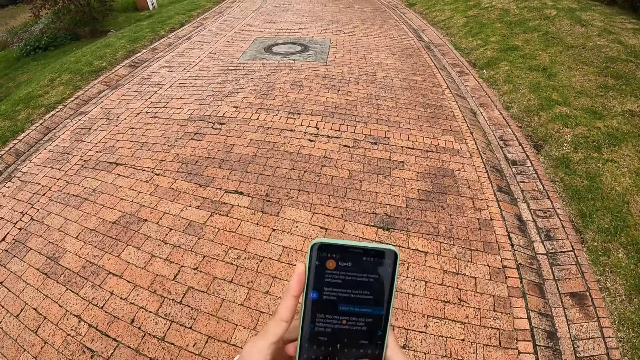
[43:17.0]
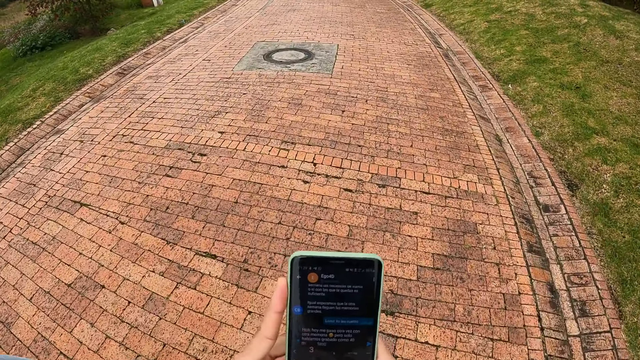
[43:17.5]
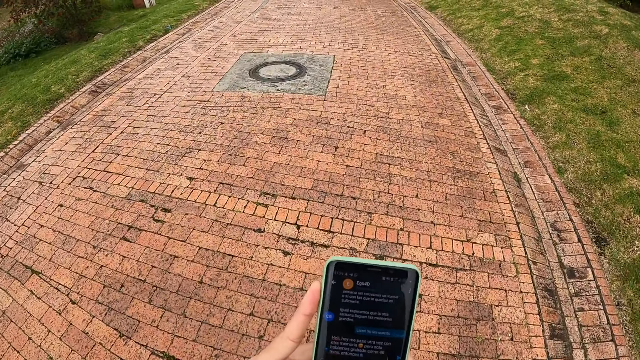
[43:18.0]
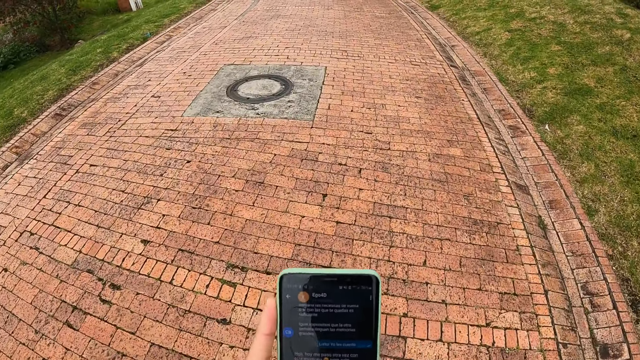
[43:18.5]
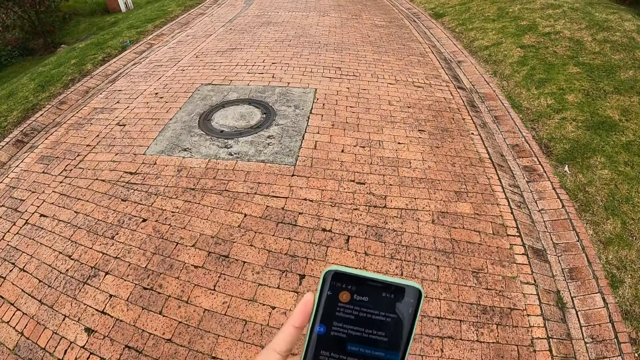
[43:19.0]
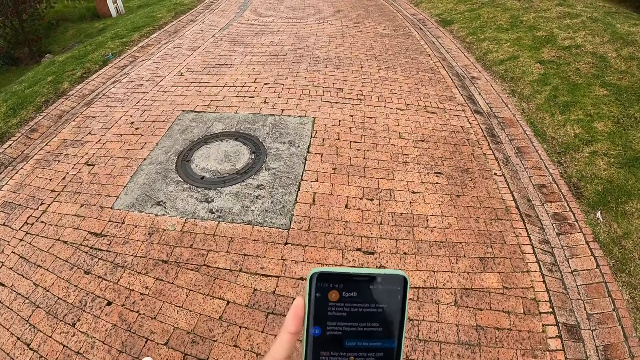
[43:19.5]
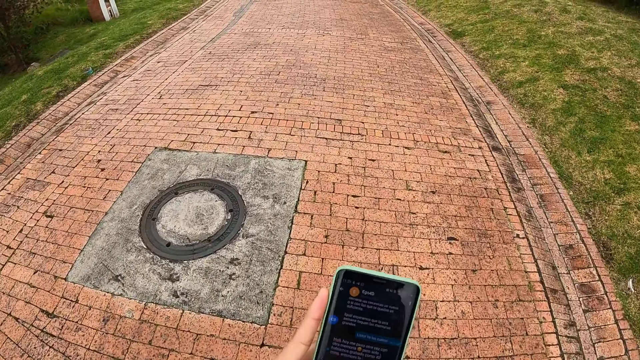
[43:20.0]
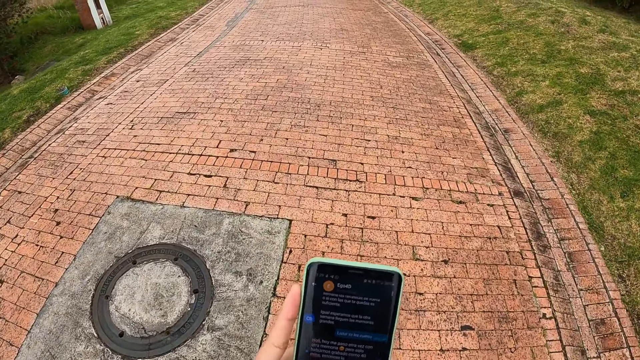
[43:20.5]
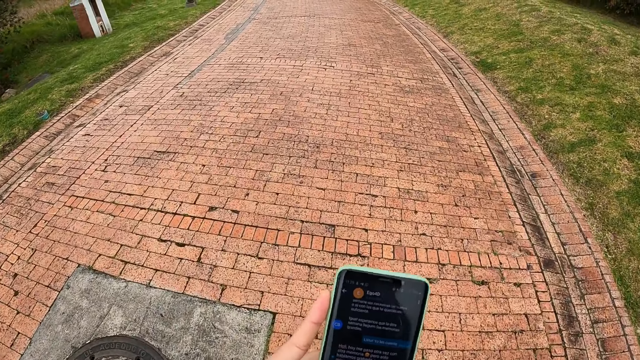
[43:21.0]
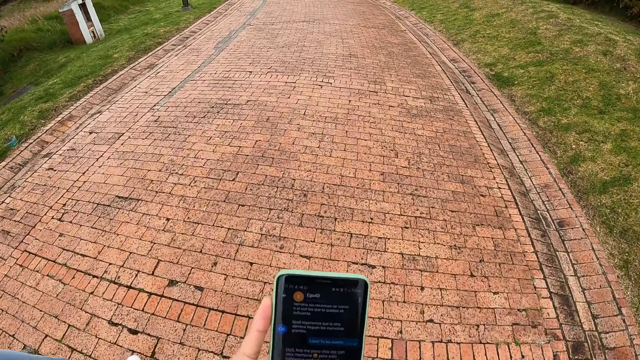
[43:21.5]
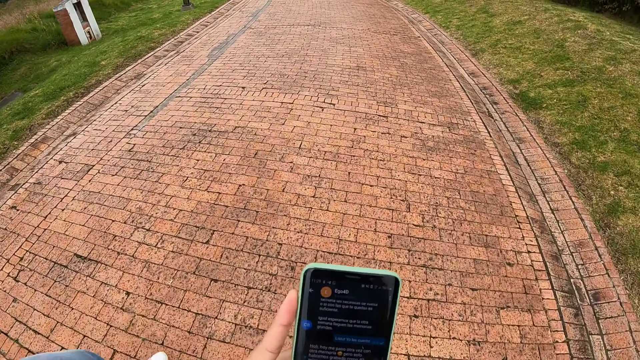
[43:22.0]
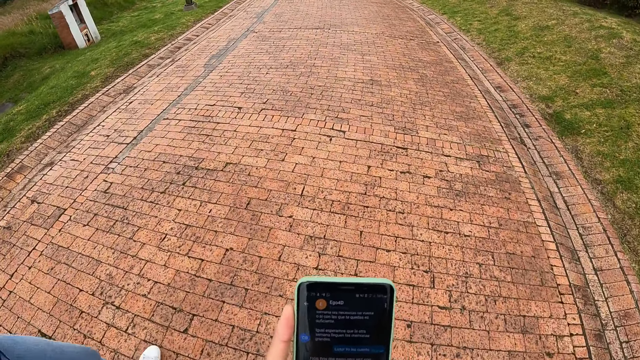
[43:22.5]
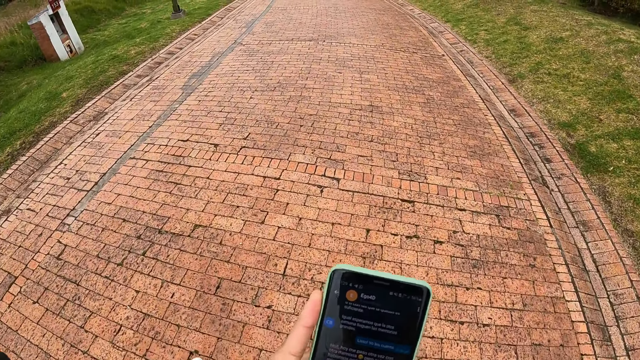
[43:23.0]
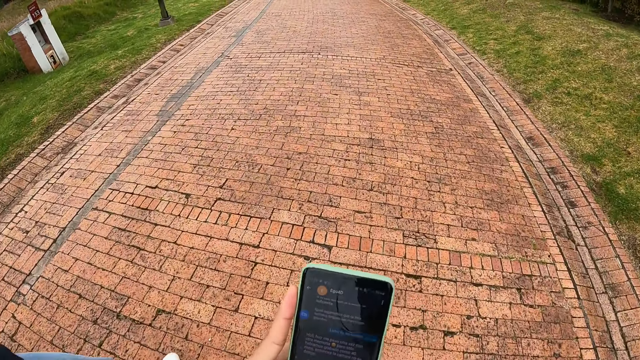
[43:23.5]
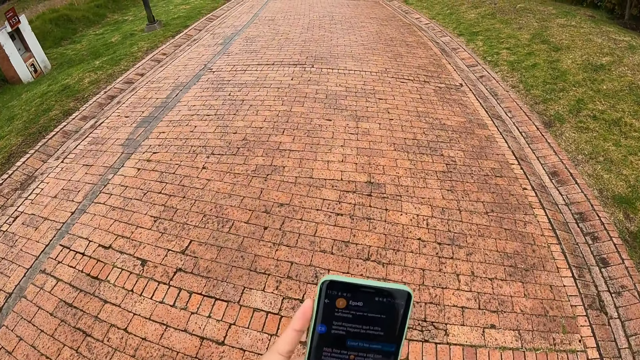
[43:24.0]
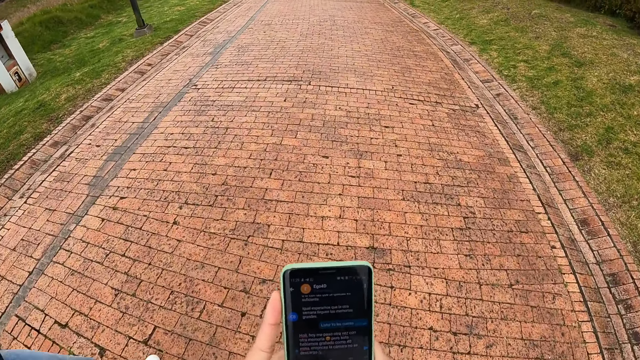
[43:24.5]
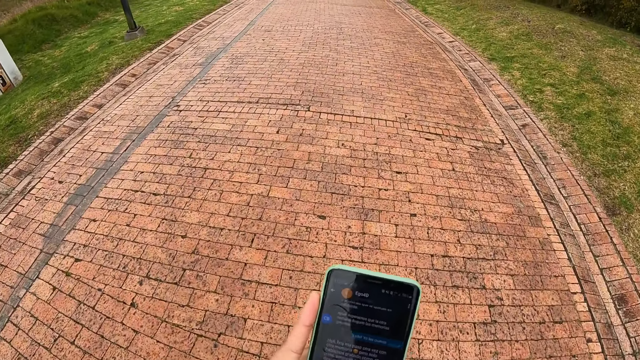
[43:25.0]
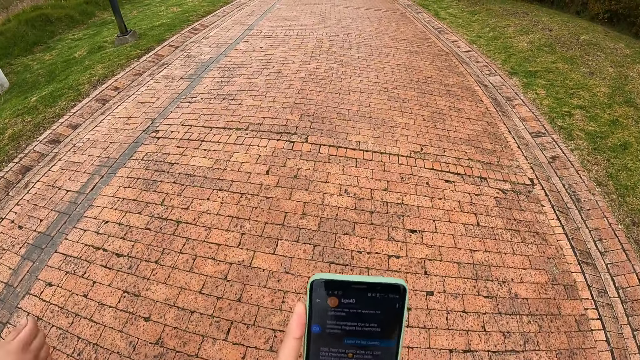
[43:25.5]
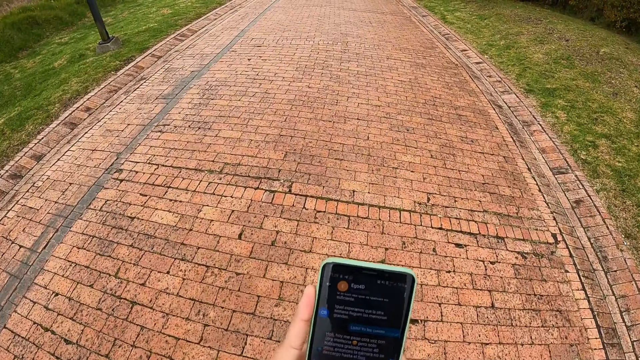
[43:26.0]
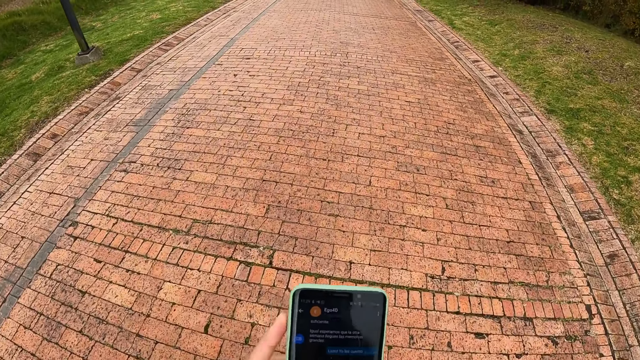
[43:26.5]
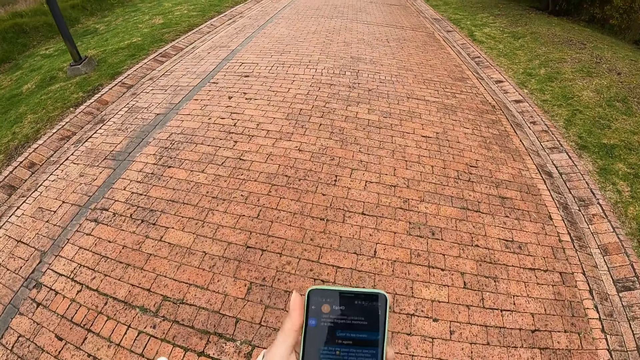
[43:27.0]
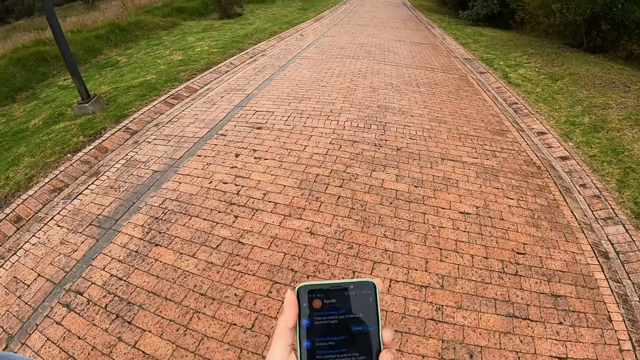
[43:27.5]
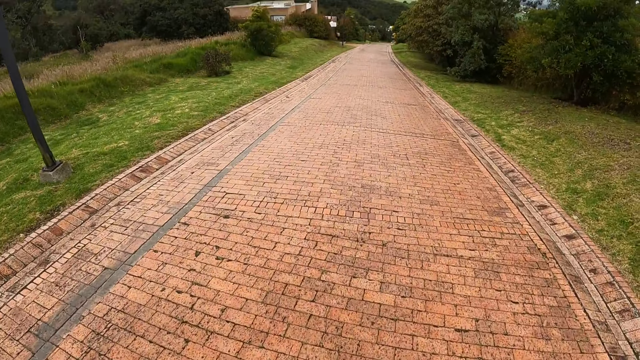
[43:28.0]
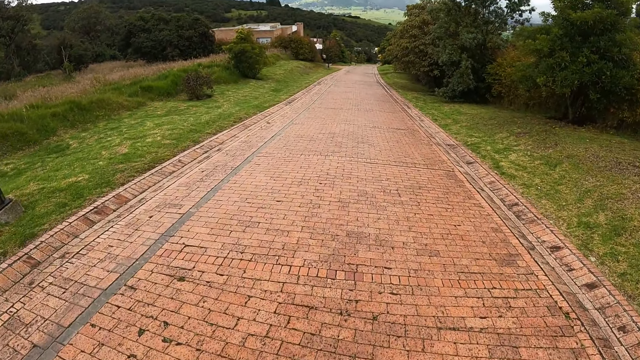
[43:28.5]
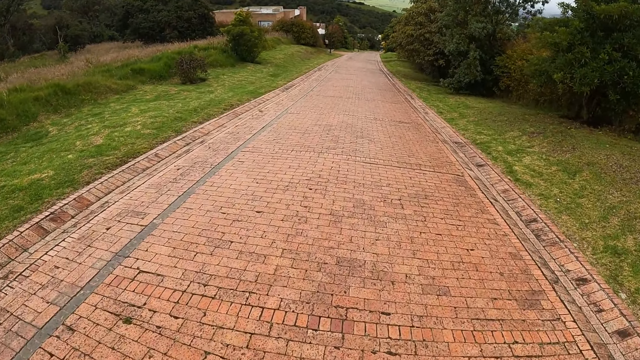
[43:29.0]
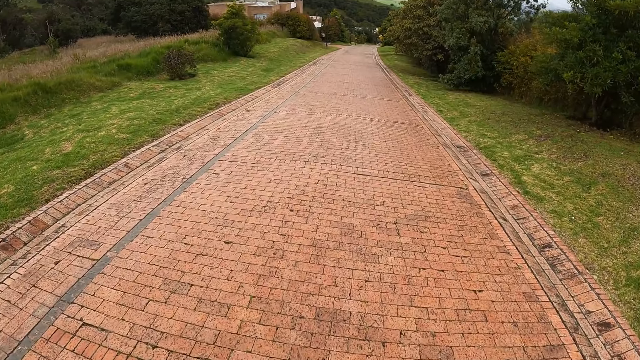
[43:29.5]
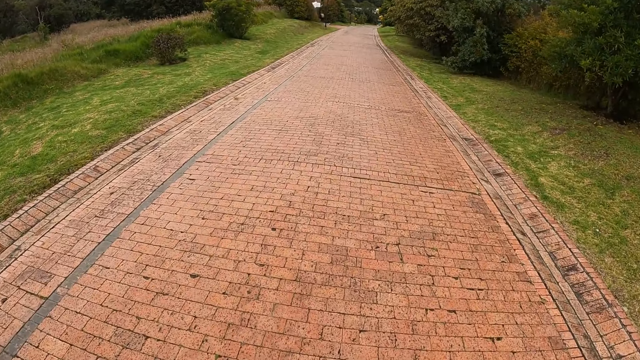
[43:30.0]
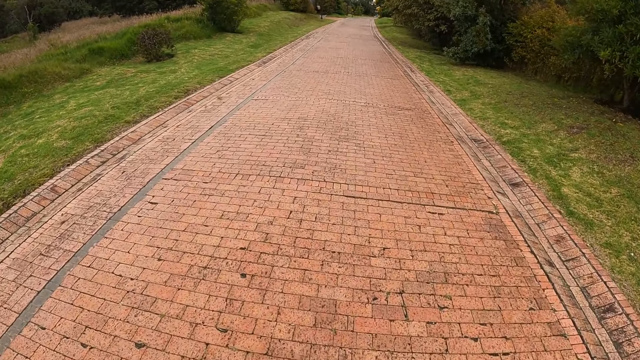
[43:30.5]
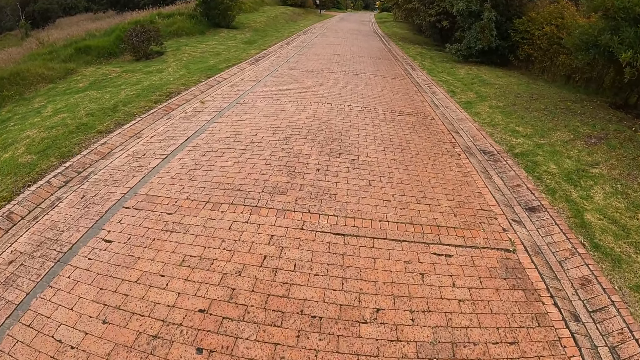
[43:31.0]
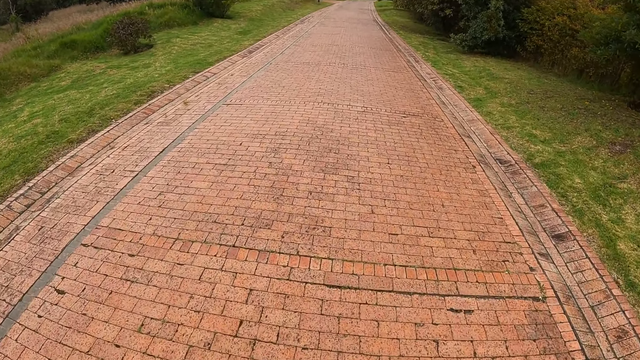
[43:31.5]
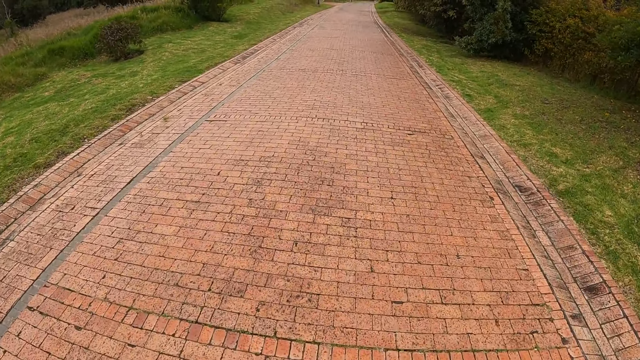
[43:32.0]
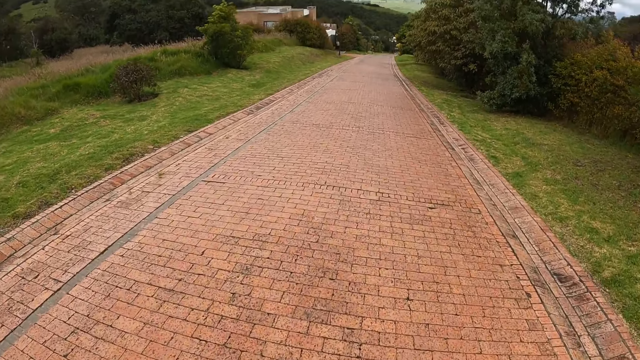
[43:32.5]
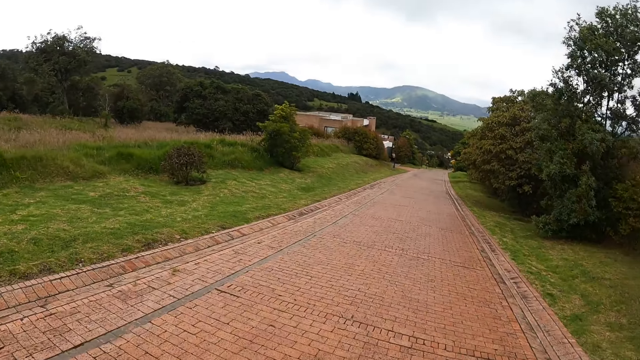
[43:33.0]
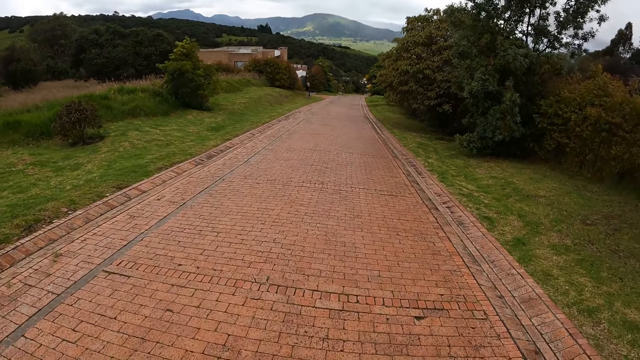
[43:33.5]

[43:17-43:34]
The camera wearer and a person walk along the road.

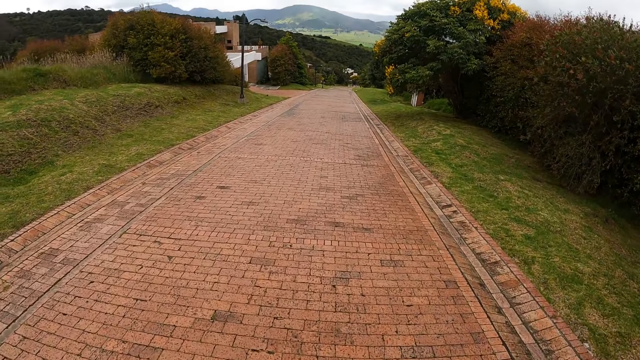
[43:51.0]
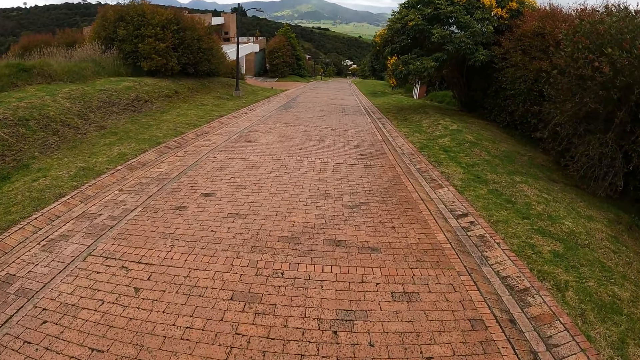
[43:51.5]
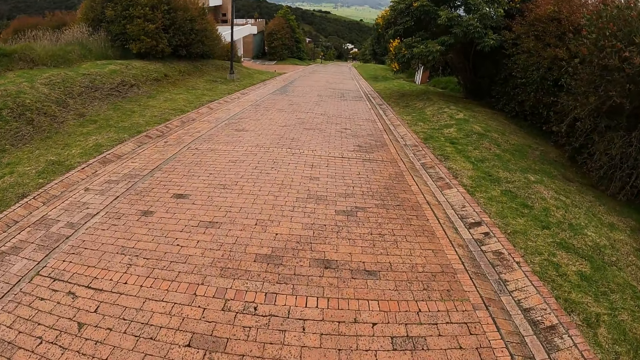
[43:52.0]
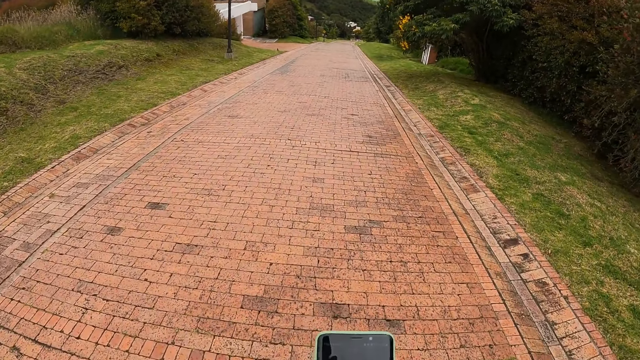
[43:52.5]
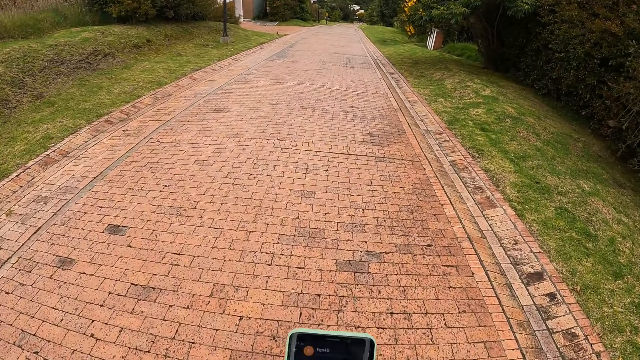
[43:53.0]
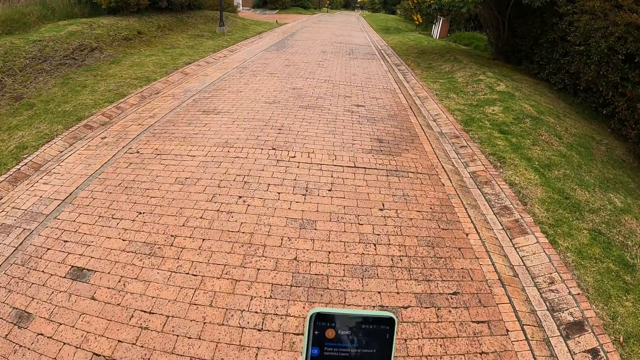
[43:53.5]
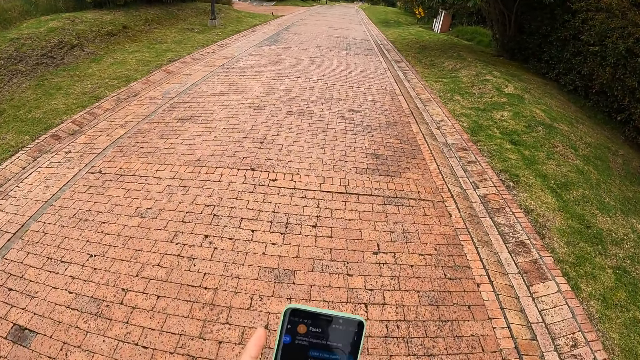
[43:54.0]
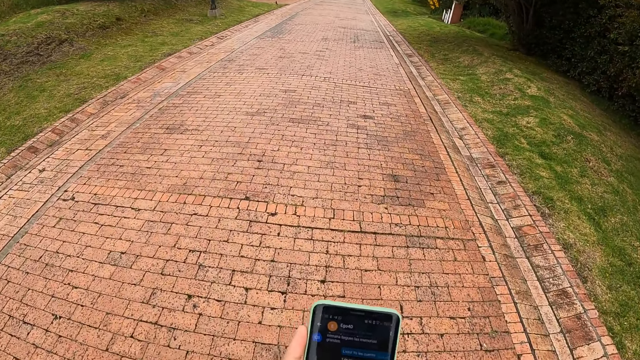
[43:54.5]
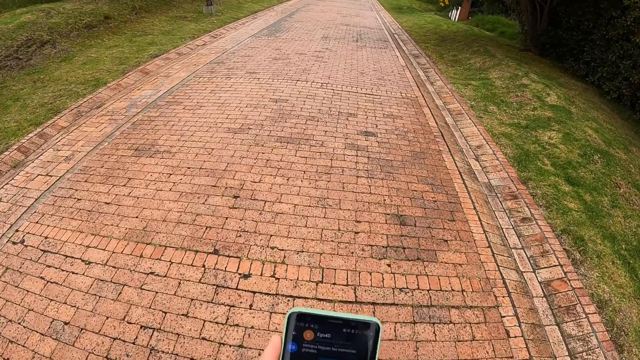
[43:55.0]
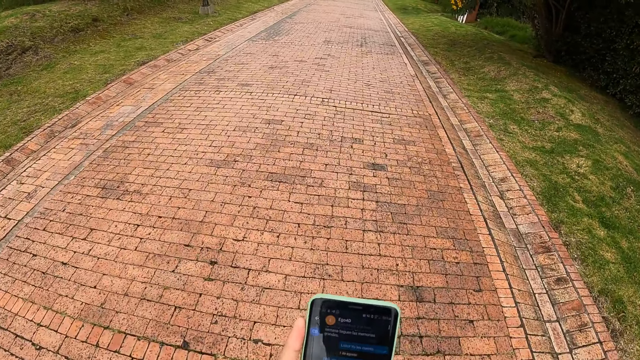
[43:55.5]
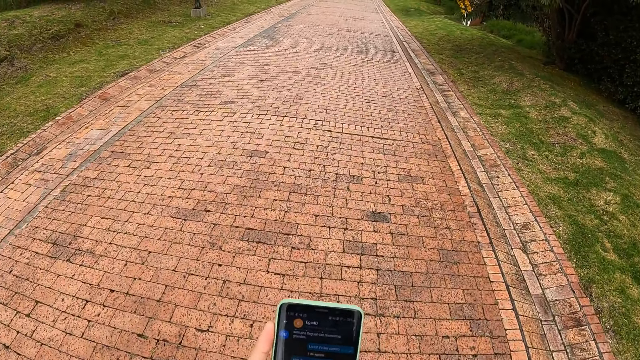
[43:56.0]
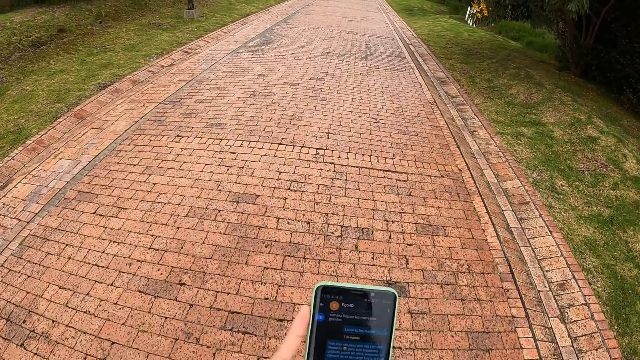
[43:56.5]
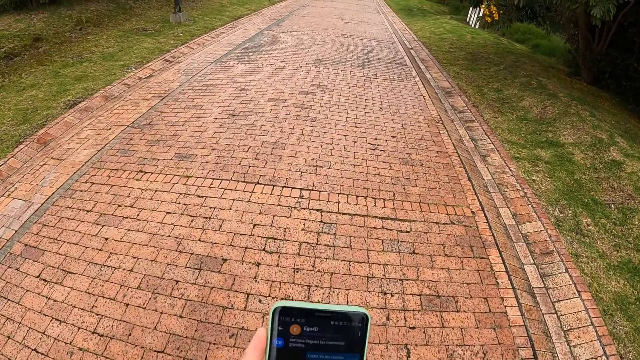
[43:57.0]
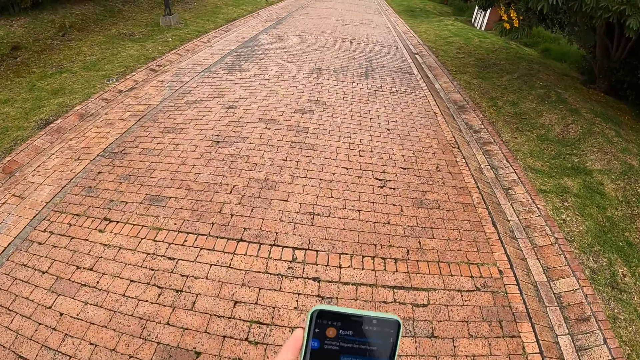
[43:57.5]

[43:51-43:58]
The camera wearer operates the phone in her hands.
